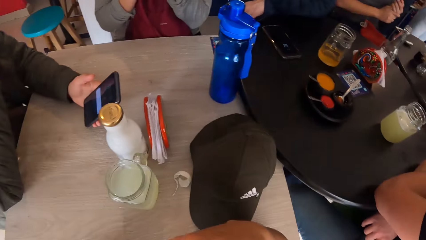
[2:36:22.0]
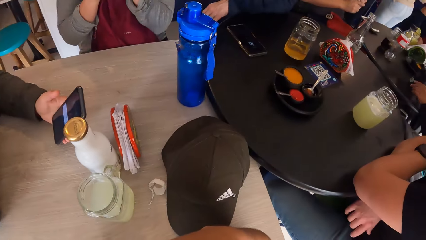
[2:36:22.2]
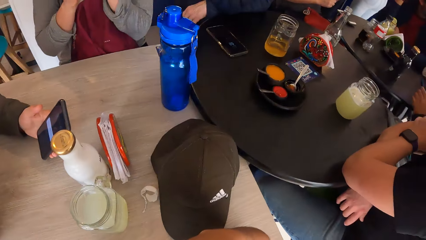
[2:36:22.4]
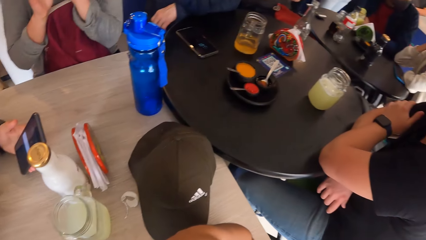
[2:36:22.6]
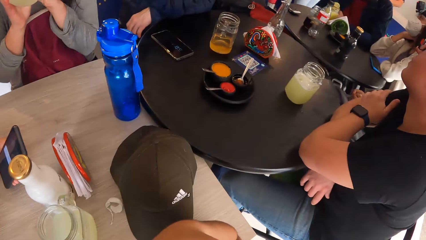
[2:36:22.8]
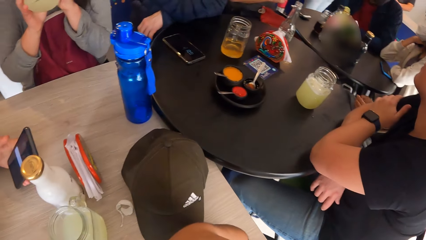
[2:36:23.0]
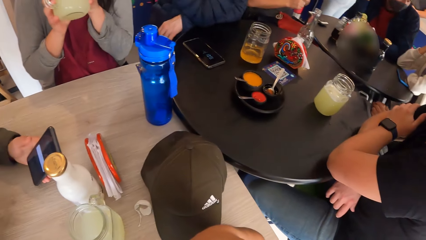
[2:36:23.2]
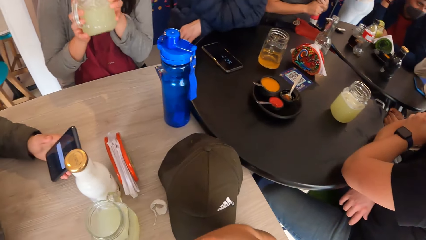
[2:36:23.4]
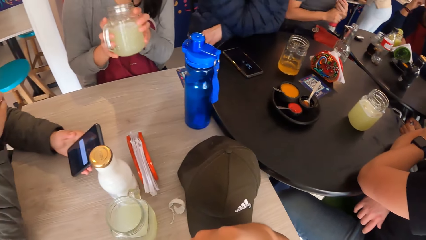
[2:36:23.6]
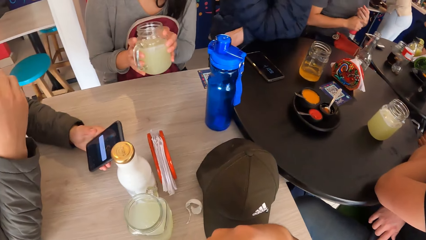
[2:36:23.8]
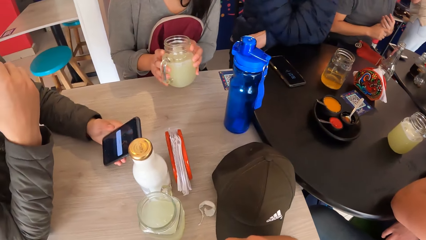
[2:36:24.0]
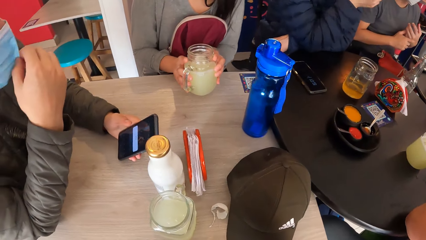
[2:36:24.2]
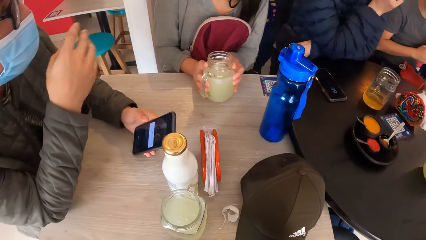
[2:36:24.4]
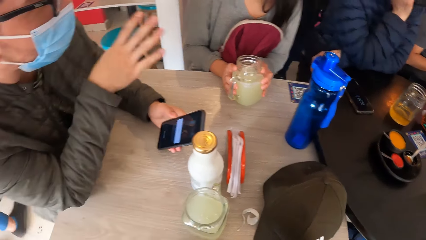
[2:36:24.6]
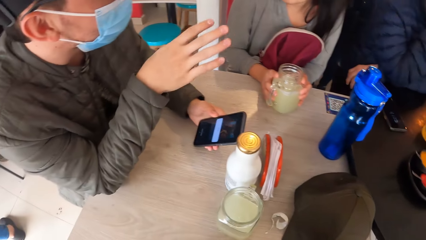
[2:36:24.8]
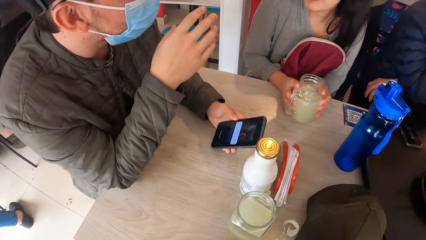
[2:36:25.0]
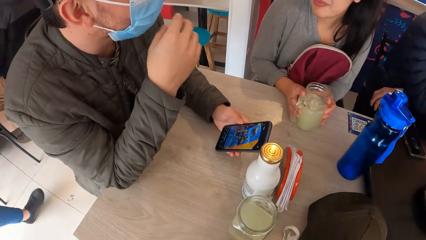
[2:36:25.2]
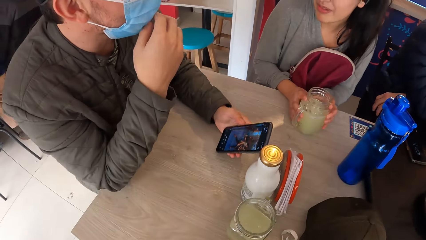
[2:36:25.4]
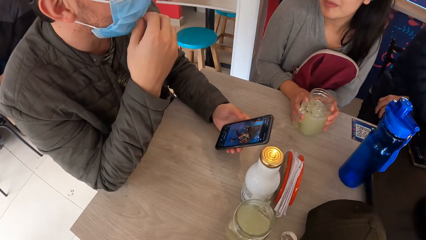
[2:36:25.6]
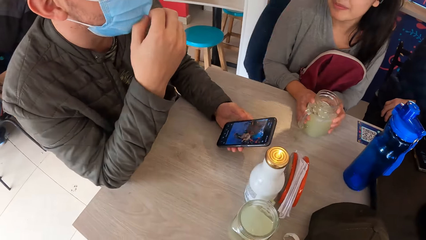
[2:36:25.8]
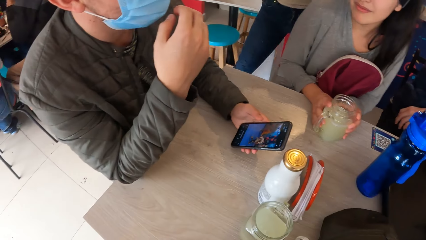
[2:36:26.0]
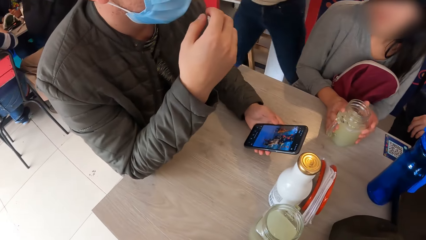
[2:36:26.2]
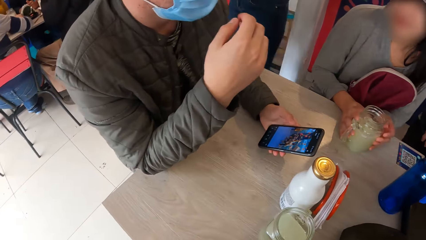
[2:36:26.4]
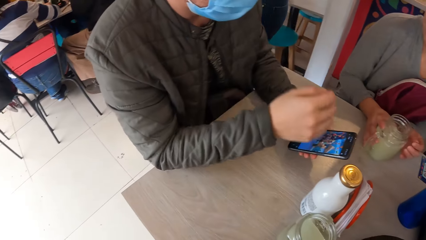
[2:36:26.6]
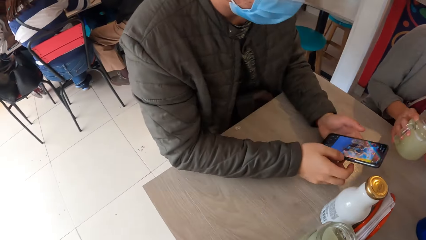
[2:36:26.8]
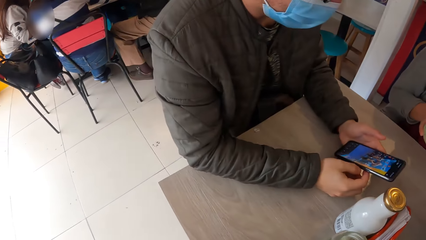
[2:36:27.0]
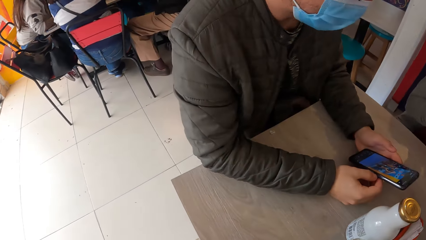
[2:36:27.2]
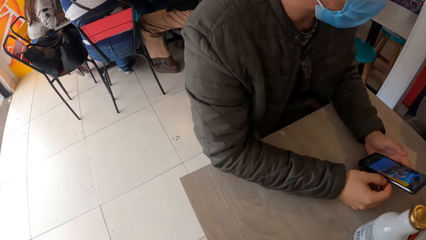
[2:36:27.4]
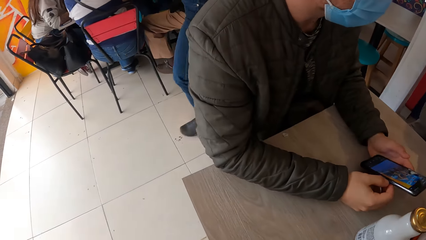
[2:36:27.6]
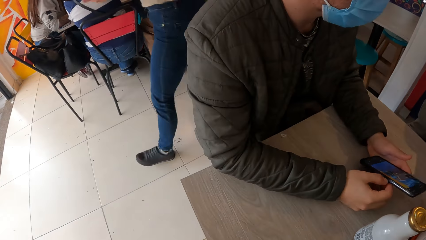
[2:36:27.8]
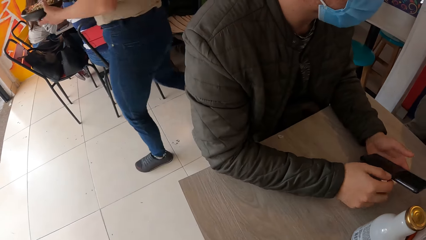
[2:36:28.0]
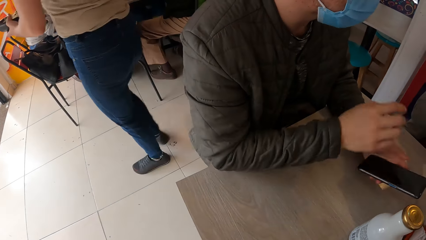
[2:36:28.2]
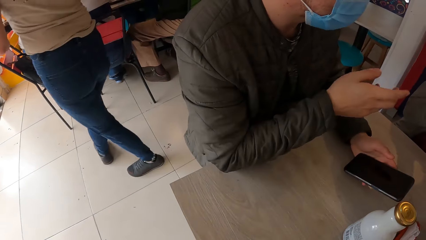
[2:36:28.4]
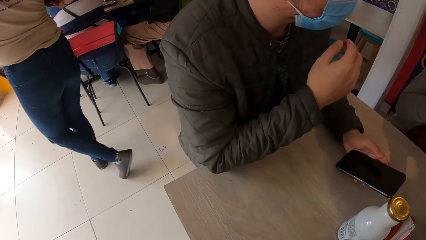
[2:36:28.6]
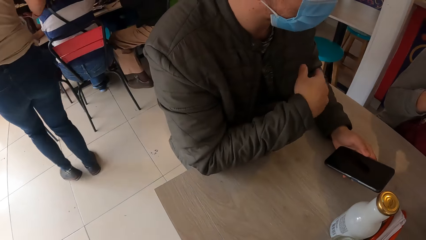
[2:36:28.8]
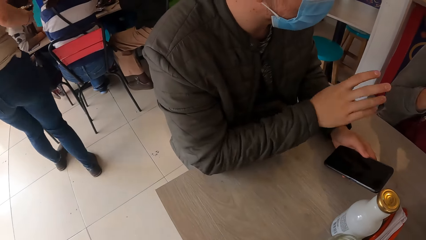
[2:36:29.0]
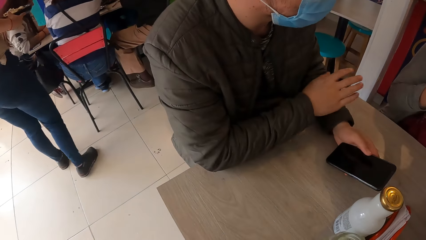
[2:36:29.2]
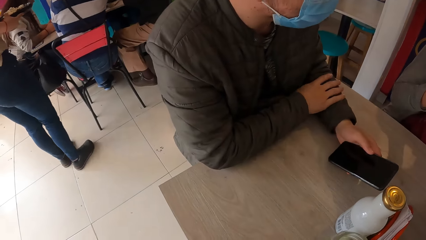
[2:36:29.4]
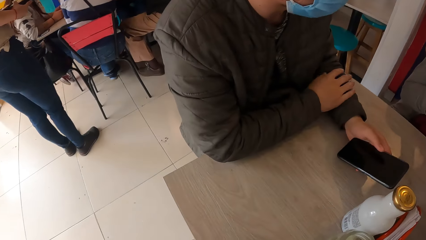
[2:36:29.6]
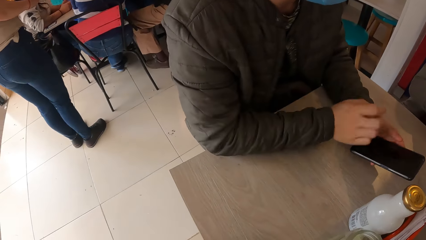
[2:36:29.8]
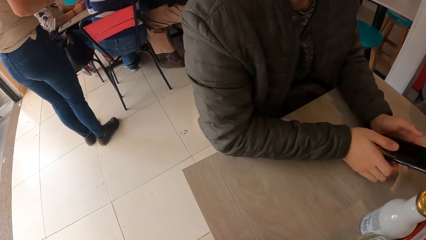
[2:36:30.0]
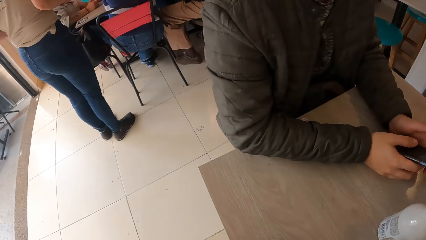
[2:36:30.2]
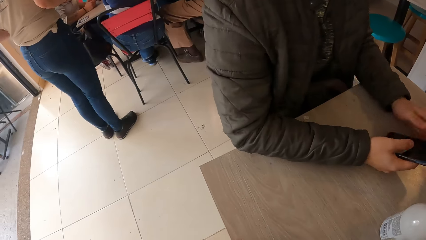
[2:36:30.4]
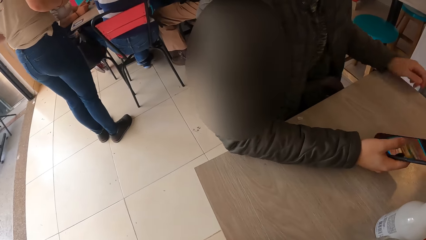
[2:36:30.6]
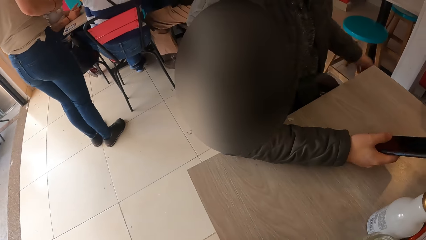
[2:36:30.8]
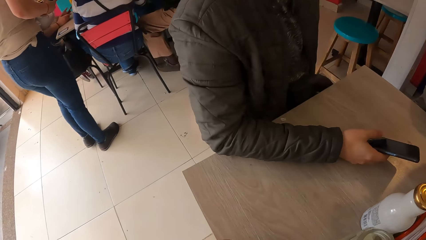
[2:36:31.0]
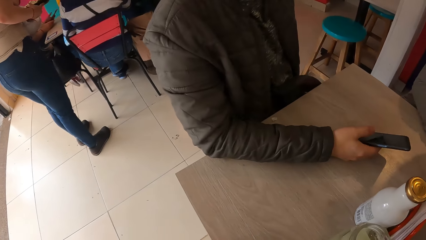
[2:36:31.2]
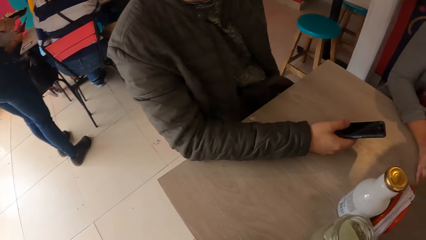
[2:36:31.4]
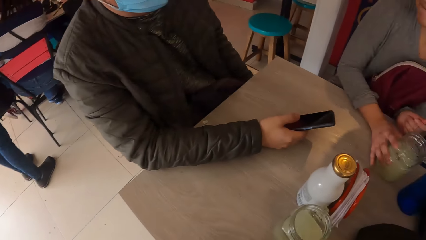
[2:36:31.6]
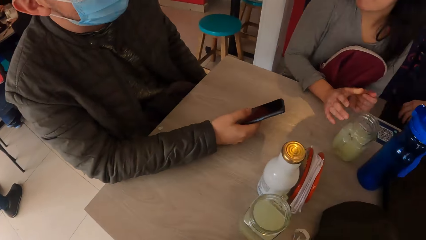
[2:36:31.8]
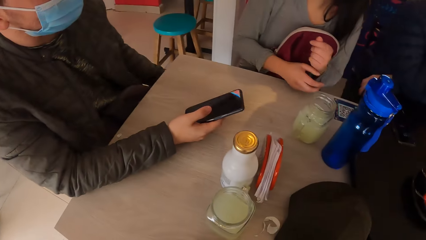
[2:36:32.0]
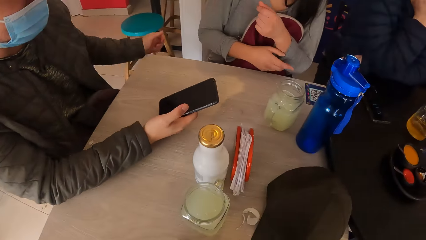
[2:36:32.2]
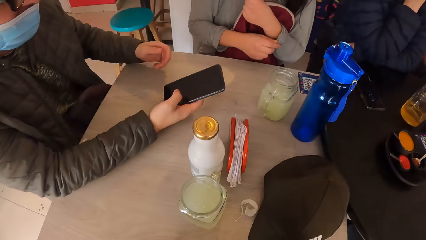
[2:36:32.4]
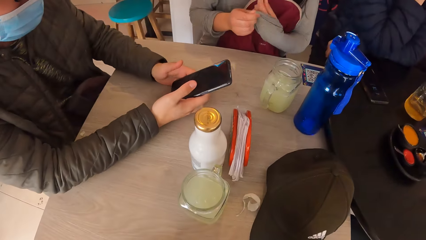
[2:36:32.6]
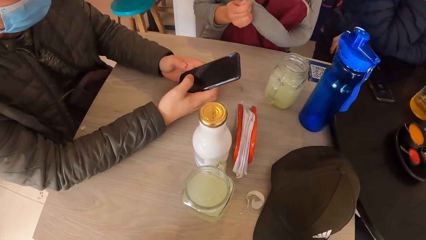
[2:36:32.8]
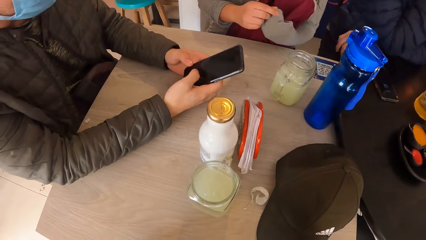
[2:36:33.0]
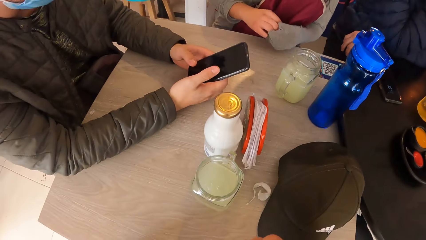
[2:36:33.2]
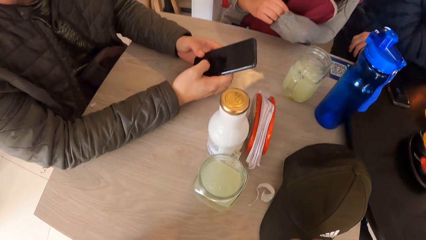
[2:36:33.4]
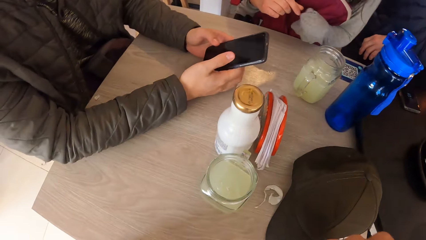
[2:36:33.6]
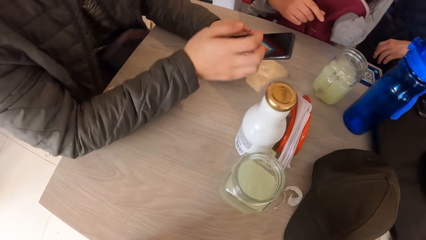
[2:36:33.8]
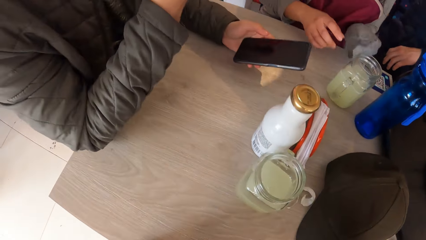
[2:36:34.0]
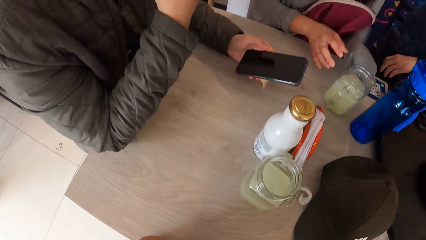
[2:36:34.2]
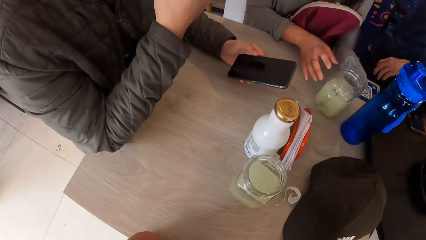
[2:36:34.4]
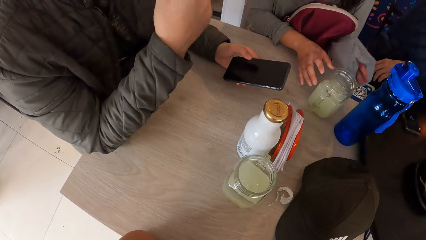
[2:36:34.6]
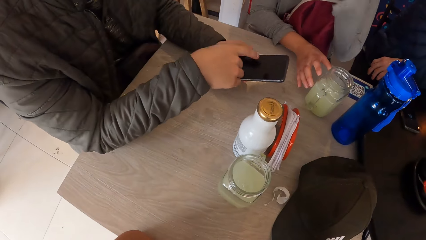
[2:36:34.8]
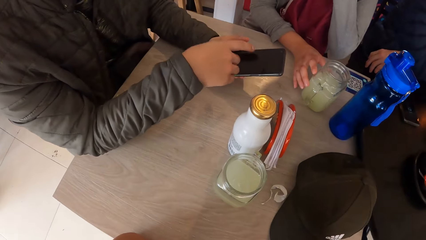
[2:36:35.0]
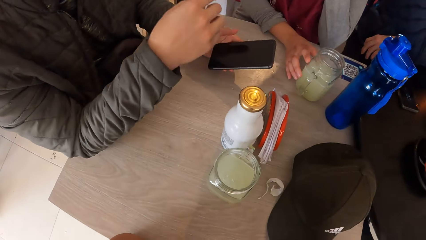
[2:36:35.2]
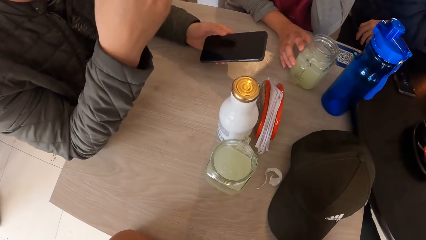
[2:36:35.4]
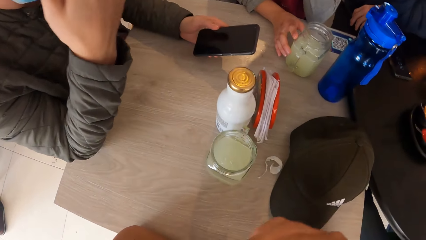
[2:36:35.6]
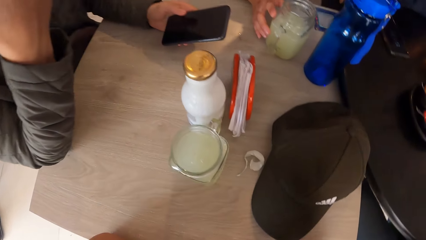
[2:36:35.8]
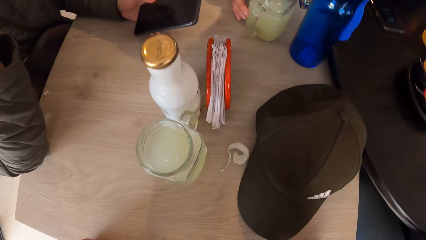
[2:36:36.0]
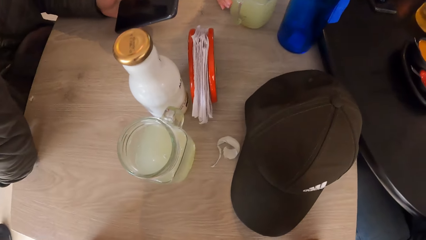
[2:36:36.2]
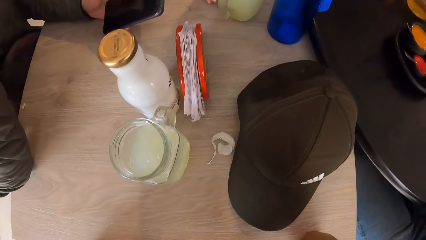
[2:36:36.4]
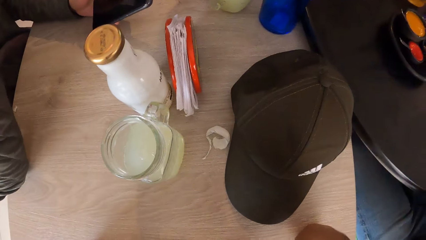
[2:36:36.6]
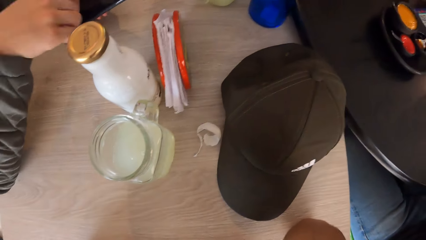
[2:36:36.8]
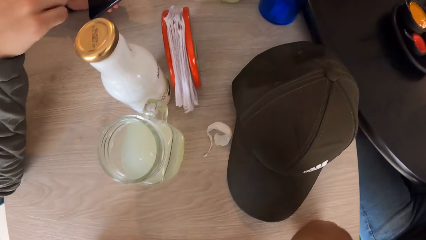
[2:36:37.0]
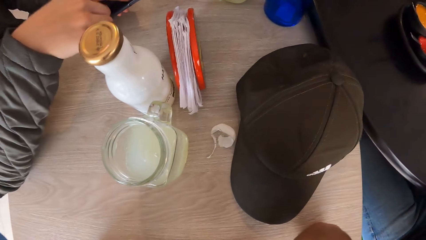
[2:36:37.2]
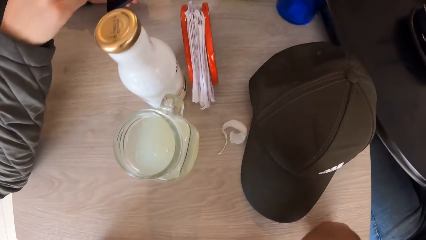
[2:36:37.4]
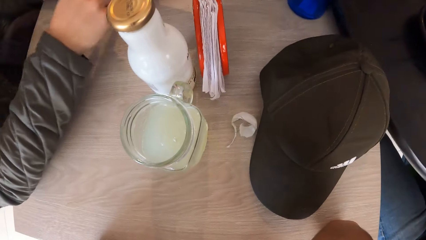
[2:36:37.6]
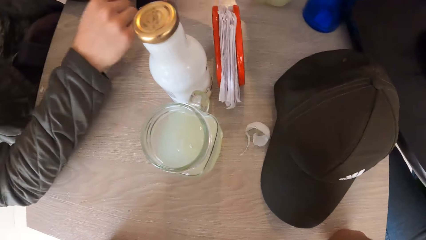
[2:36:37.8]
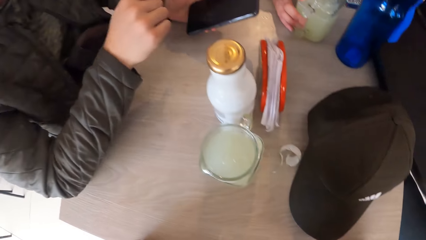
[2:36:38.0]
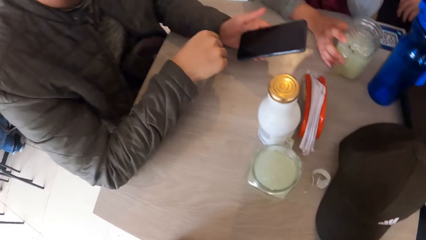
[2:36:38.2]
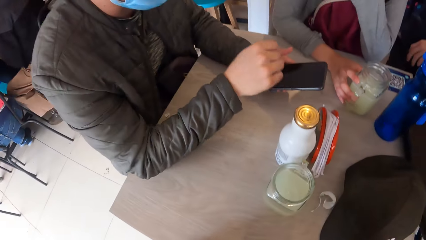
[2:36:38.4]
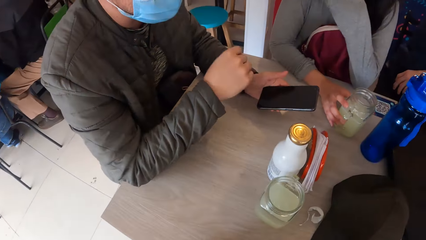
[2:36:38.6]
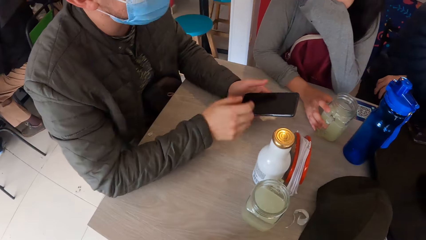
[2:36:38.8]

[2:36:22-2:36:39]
A woman drinks juice from the glass with both hands. The camera wearer looks at a person and another person. The woman drops the glass of juice on the table with both hands. The waiter carries two bowls of rice in both hands. A person talks to the woman. The camera wearer looks at another person. Another woman operates a phone with both hands. A man operates the phone with both hands. The first woman touches the glass of juice from the table with her right hand. She takes the glass jar on the table.
